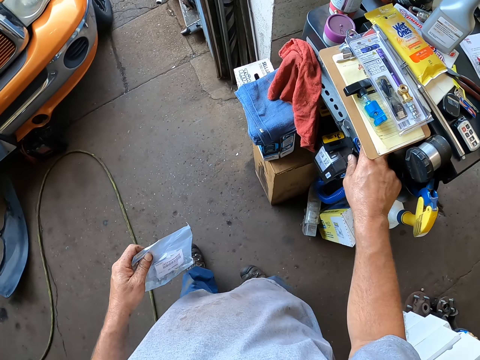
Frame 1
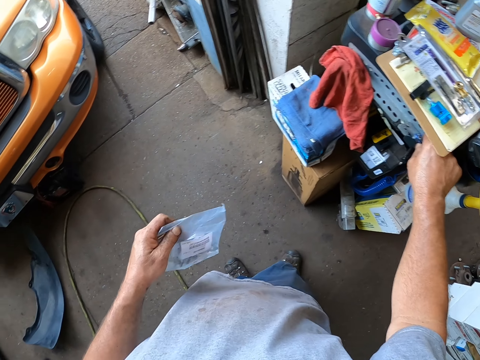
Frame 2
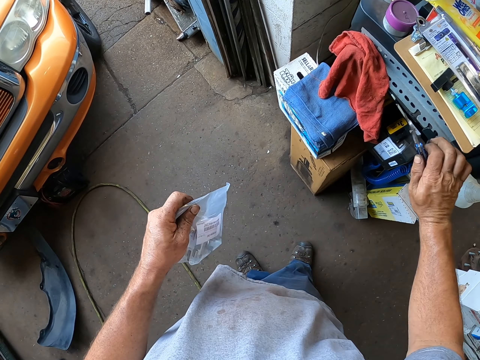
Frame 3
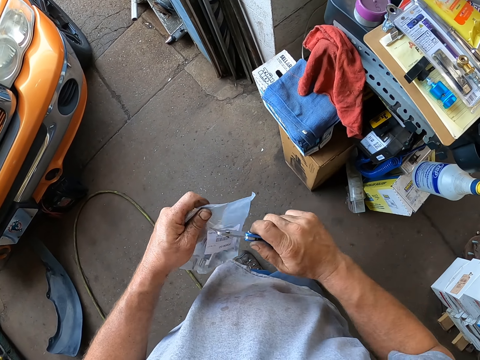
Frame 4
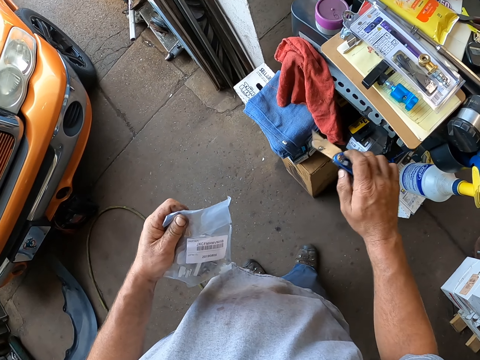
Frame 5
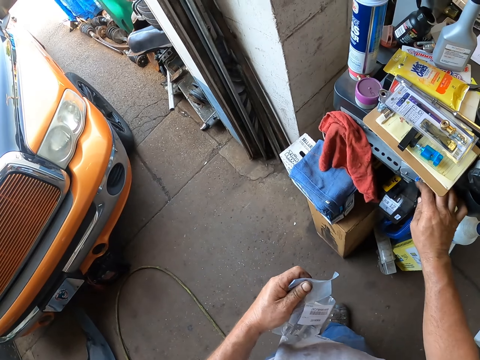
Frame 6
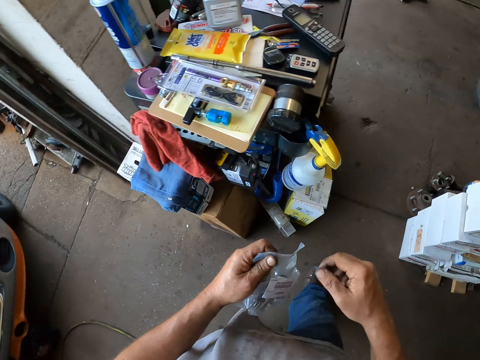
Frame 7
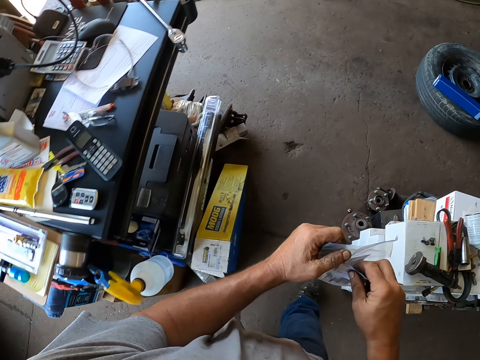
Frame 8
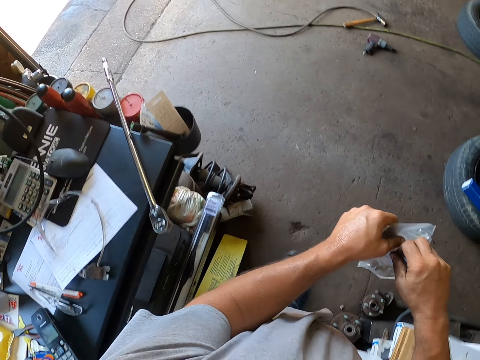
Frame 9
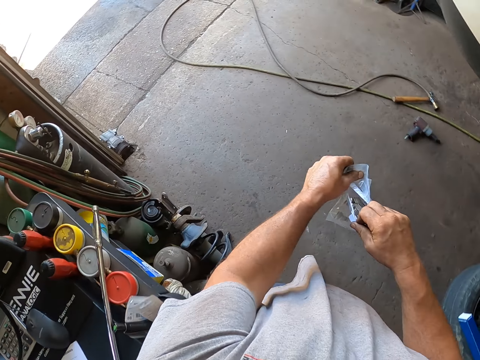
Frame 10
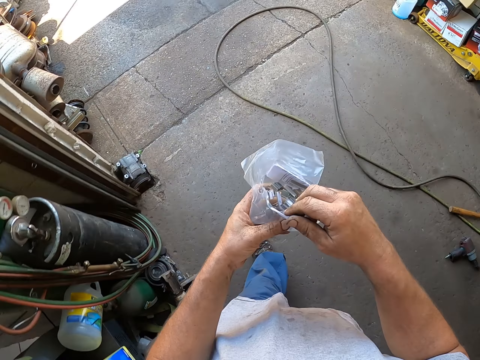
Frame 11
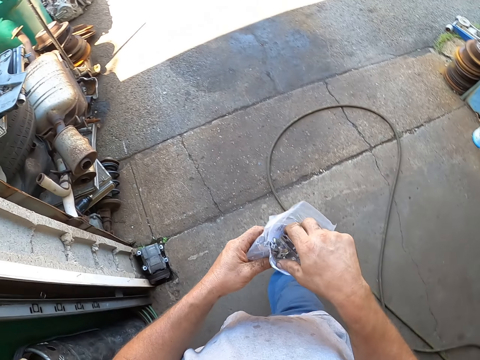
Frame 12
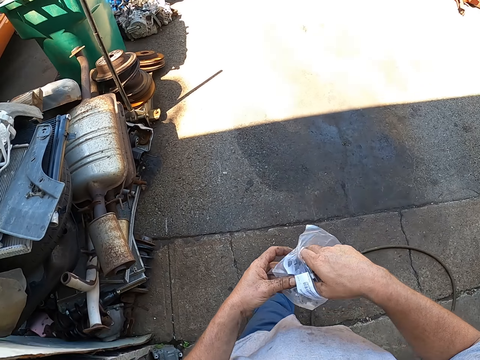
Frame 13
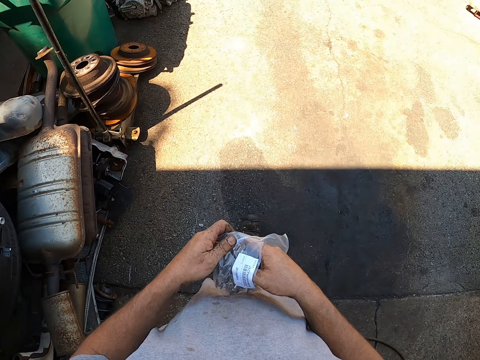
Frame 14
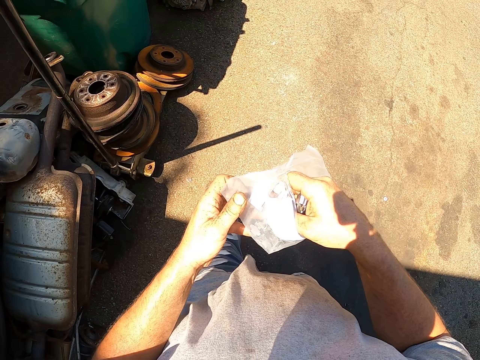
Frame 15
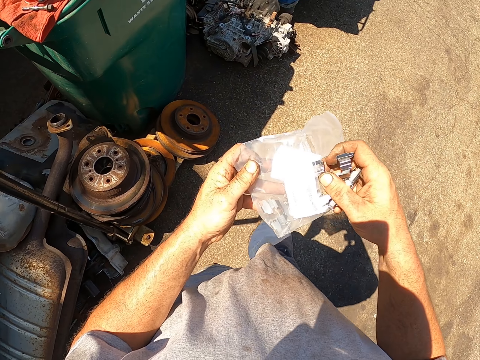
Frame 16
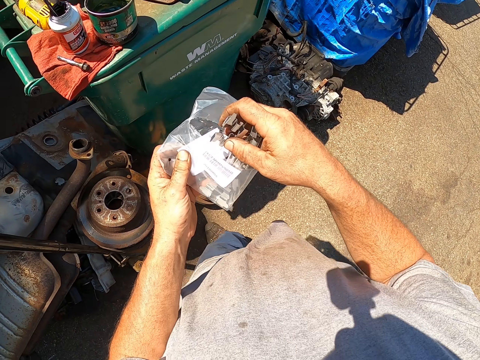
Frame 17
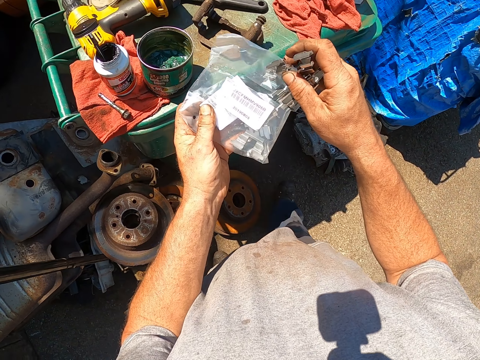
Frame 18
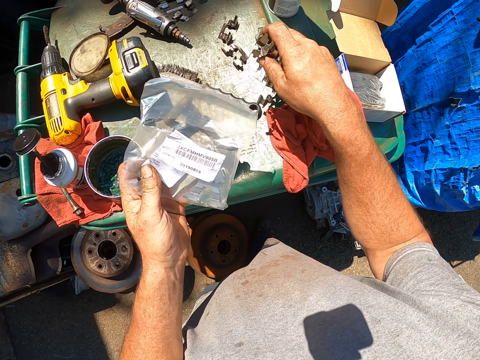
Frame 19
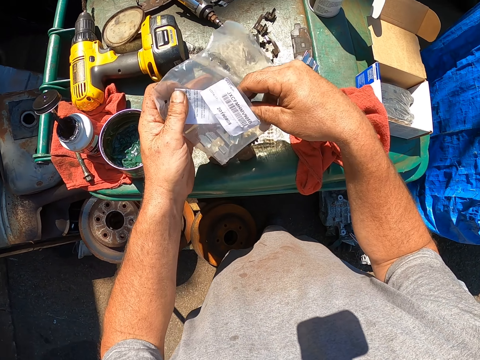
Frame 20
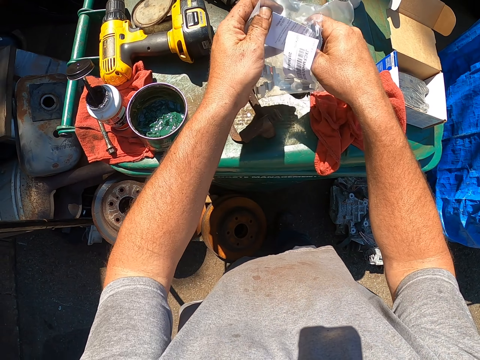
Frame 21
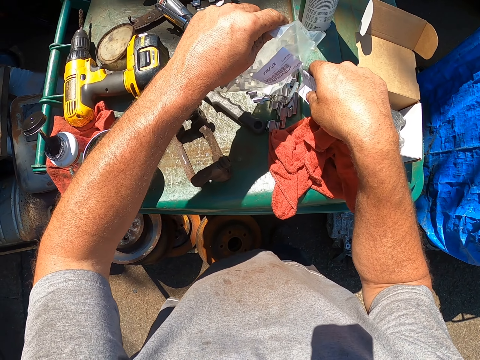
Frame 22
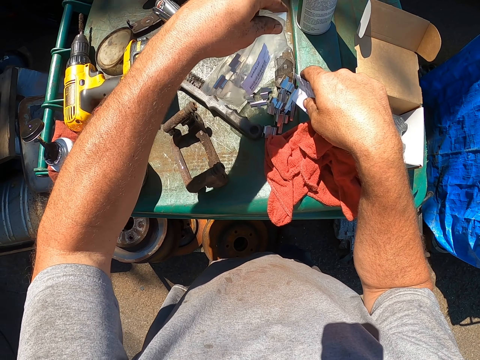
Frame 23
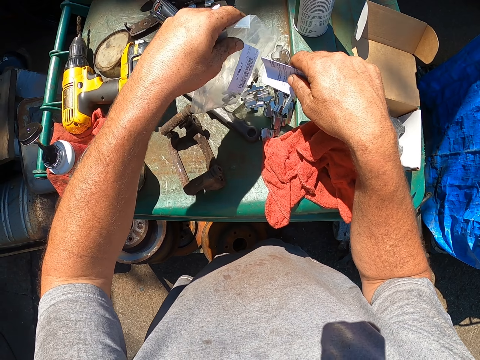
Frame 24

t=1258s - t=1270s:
The camera wearer picks a knife from the counter. He tears off the plastic bag using something. He cuts the piece of paper with the knife. He places the knife on the counter. He walks in the garage. He walks outside the garage. He tears the paper with his hand. He walks in the garage again. He removes pieces of metal from the paper. He places the pieces of metal on the dustbin.

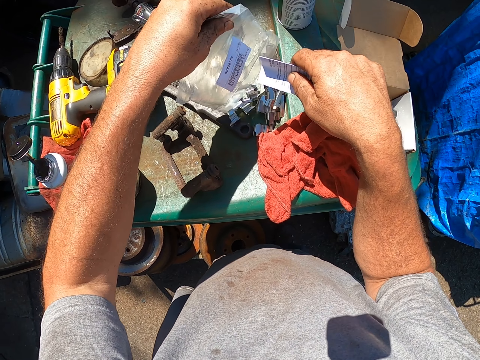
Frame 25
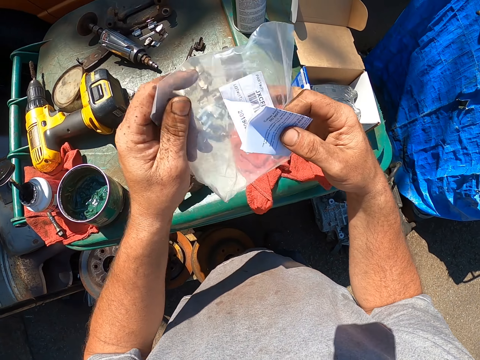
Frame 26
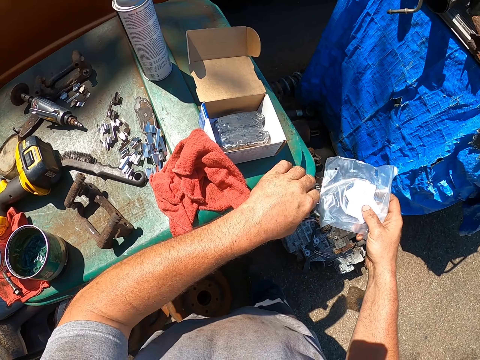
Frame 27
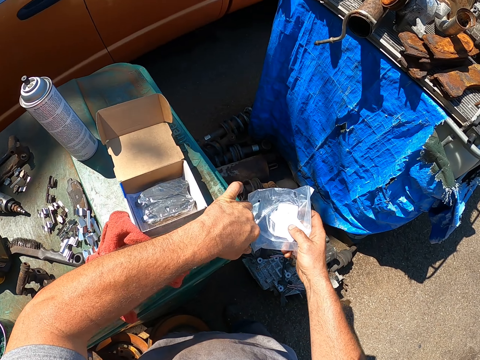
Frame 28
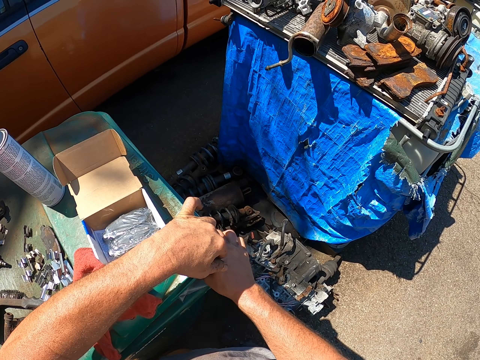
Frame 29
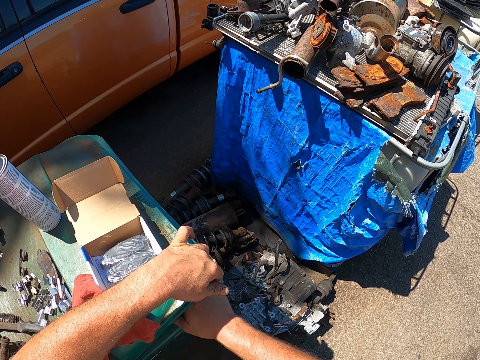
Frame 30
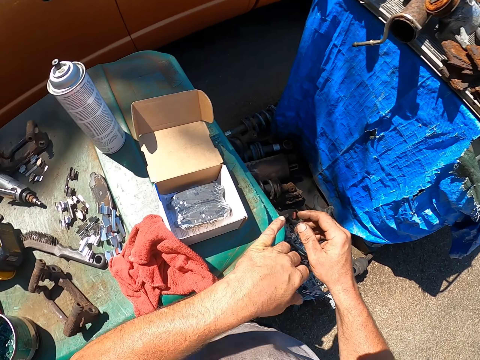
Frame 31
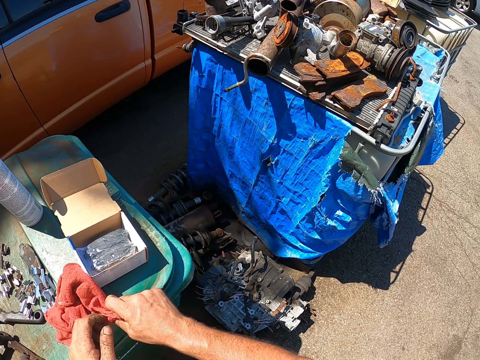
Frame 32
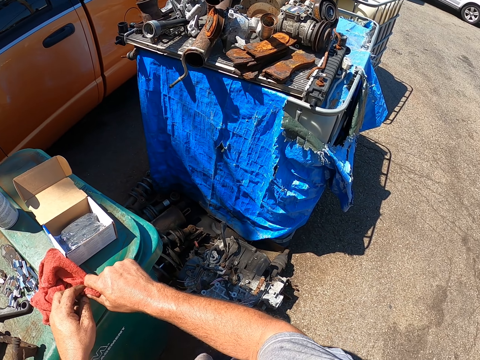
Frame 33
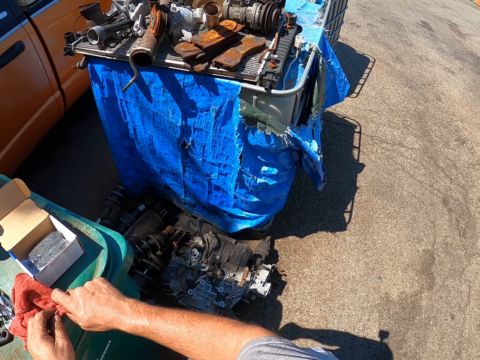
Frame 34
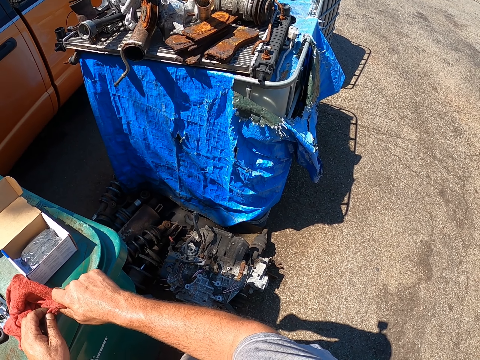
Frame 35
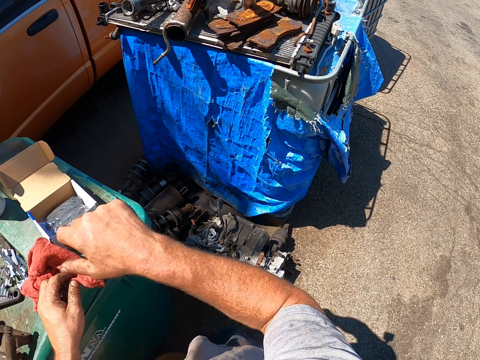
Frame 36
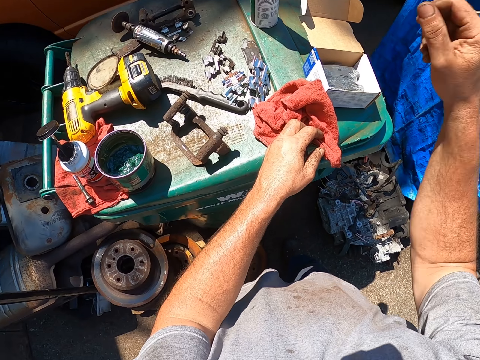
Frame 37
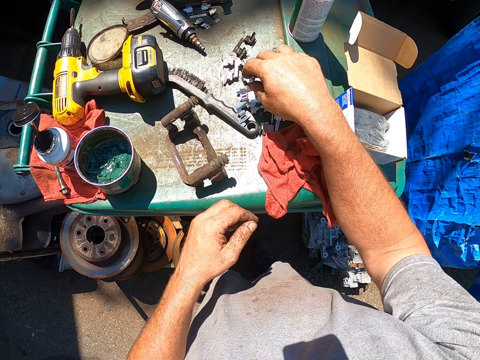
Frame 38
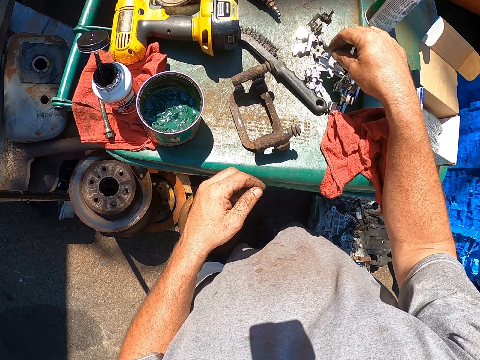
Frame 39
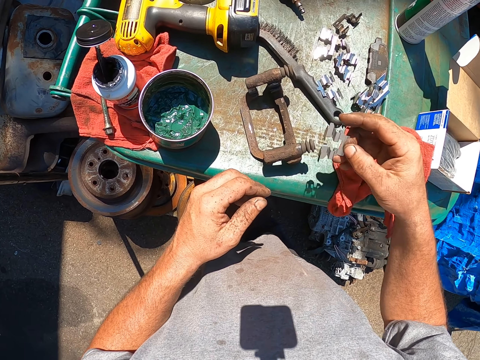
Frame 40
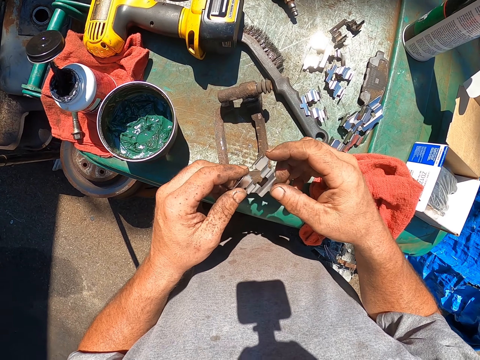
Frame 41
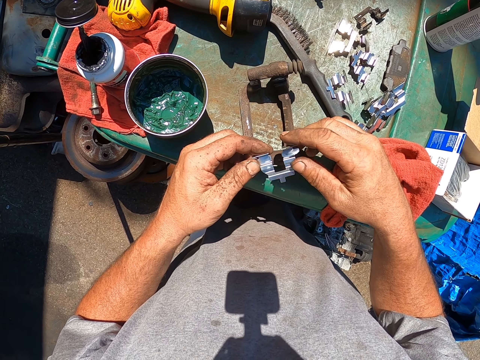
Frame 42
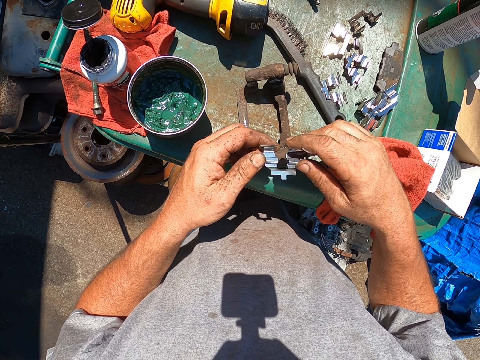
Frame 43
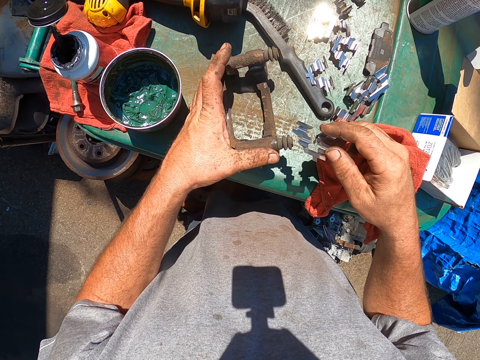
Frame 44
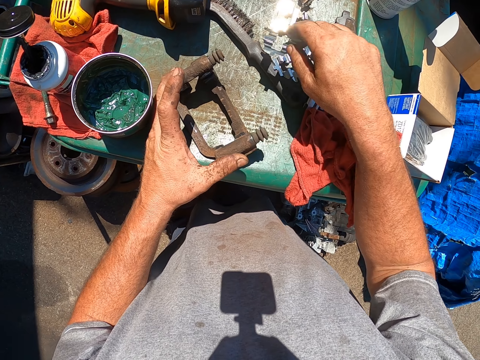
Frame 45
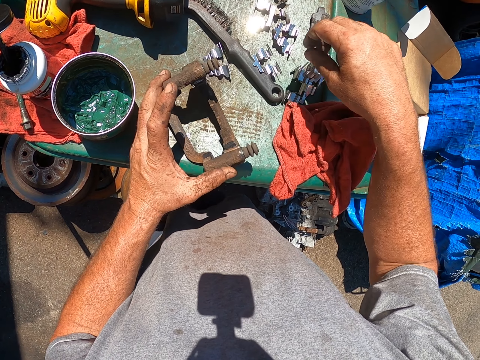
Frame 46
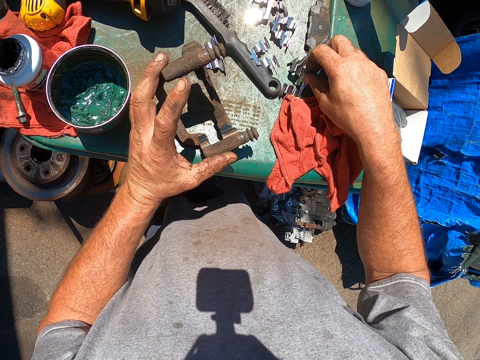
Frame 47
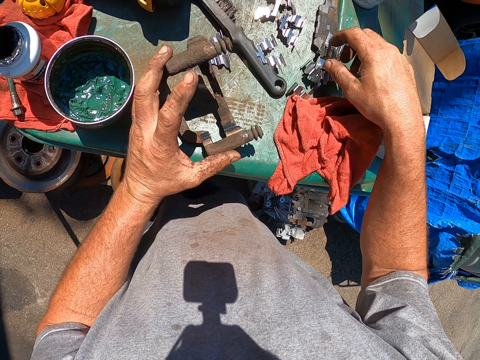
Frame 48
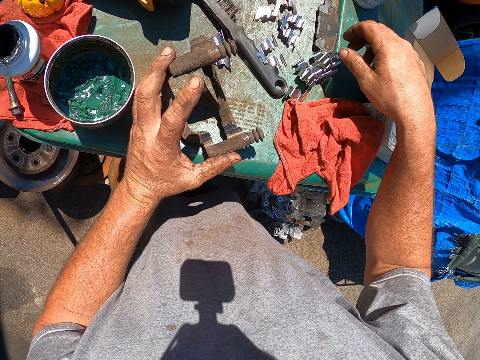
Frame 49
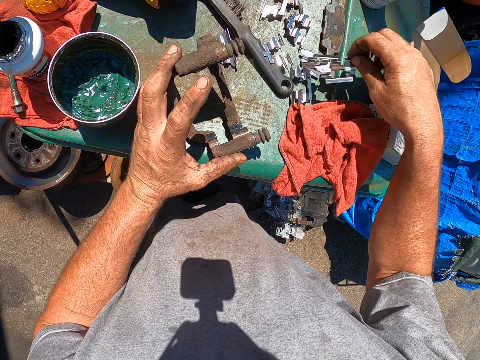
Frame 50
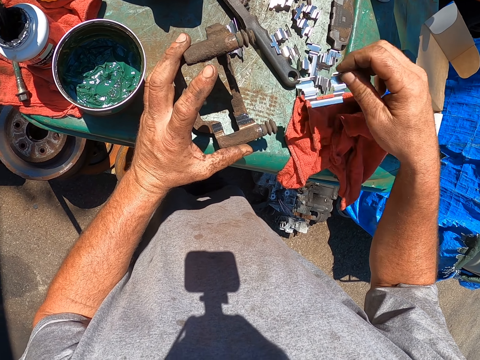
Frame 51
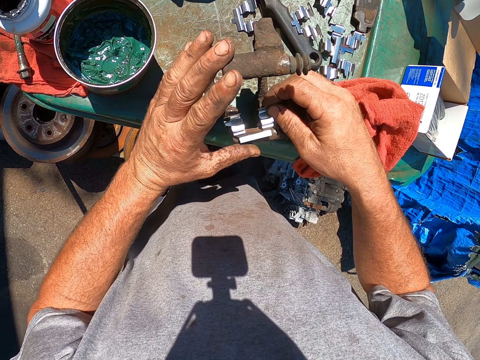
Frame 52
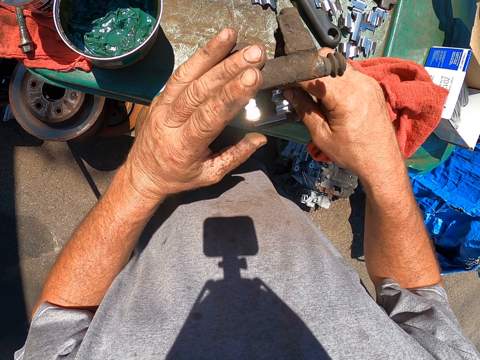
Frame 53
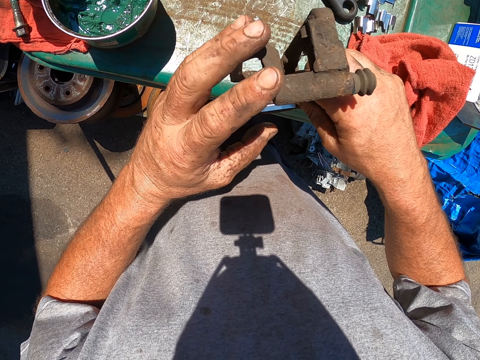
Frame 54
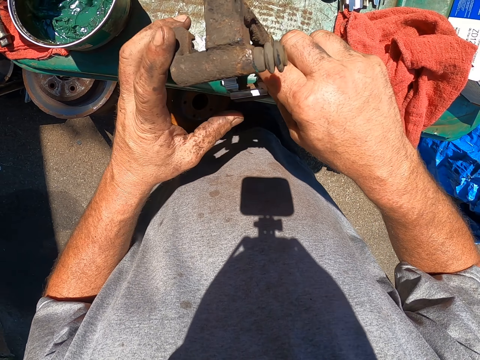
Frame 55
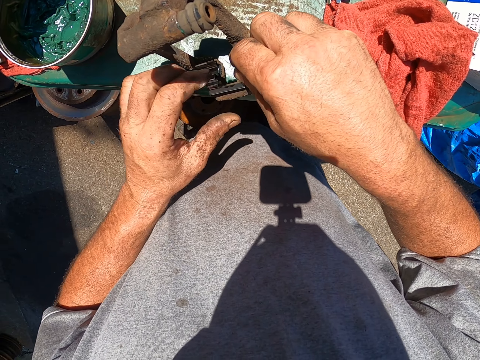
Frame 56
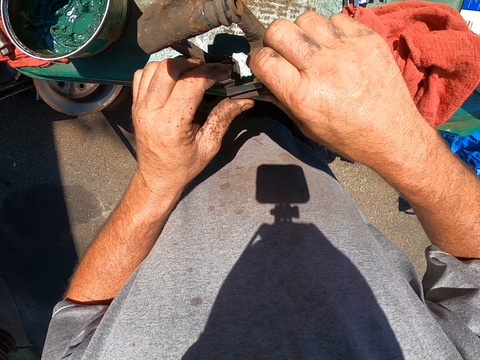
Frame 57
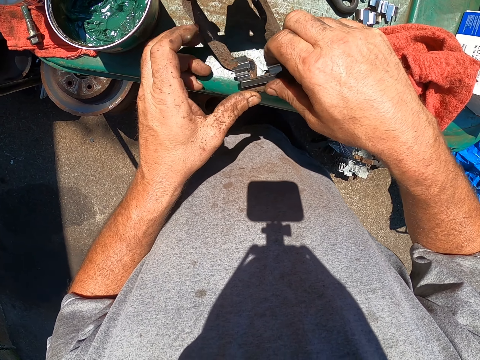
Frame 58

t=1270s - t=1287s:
The camera wearer throws the paper inside the dustbin. He wipes his fingers with the towel or piece of paper. He picks the pieces of metal from the dustbin. He looks at the piece of metal. He holds the metal on the dustbin. He places the piece of metal on the dustbin. He picks the pieces of metal from the dustbin. He places the piece of metal on the metal.
